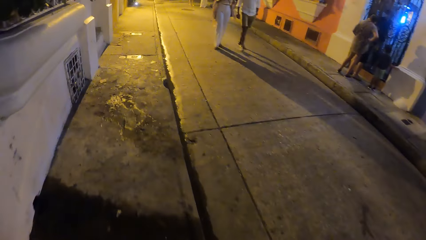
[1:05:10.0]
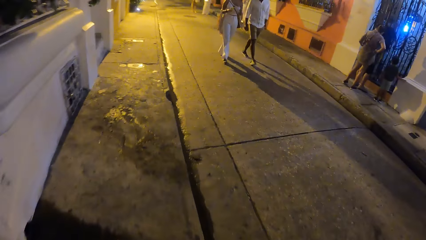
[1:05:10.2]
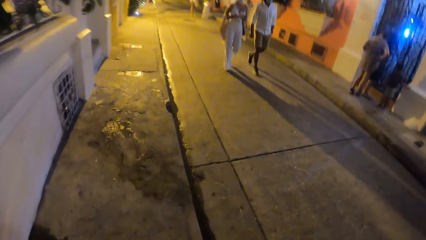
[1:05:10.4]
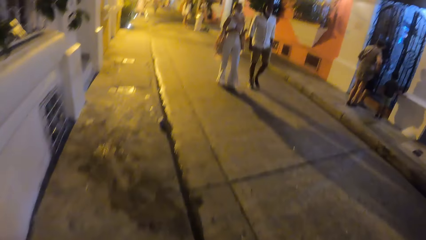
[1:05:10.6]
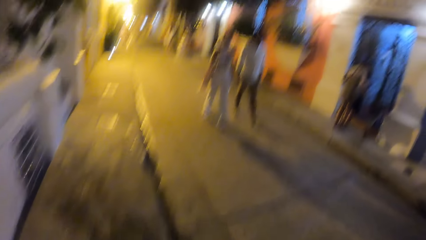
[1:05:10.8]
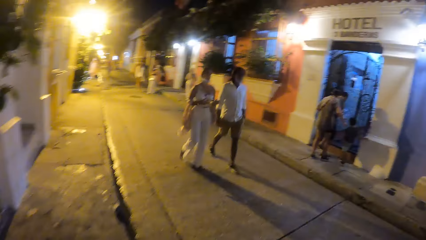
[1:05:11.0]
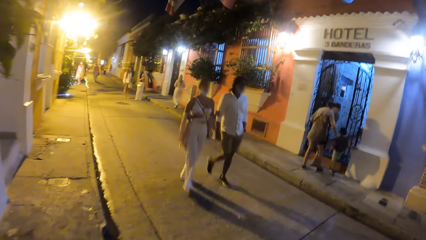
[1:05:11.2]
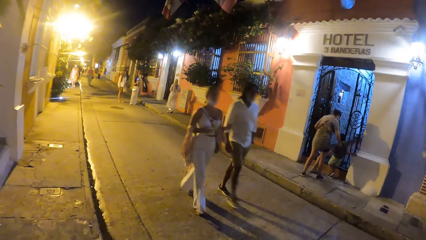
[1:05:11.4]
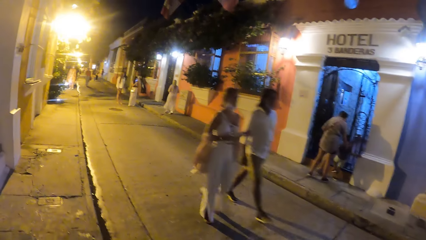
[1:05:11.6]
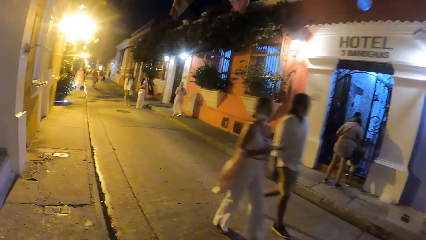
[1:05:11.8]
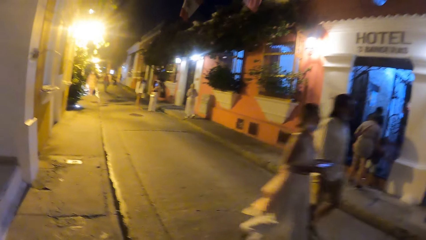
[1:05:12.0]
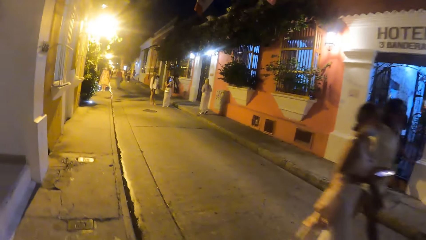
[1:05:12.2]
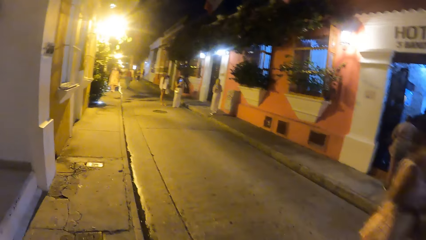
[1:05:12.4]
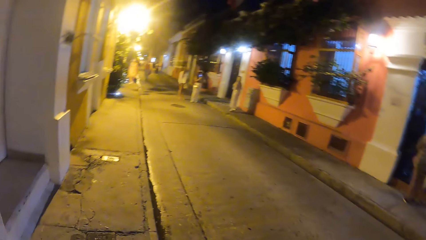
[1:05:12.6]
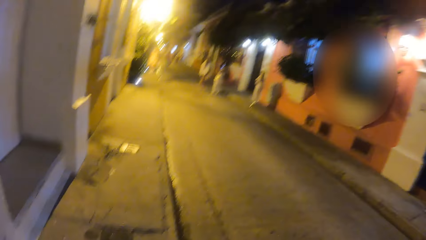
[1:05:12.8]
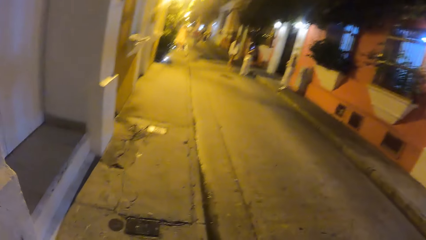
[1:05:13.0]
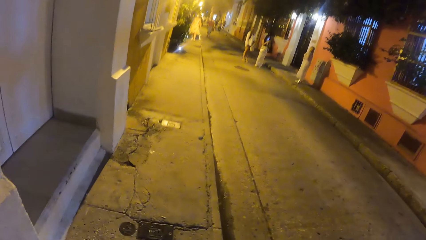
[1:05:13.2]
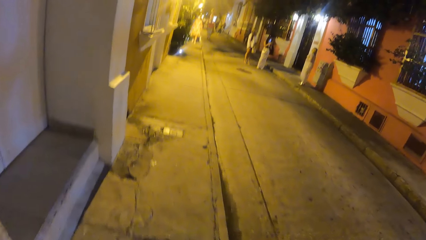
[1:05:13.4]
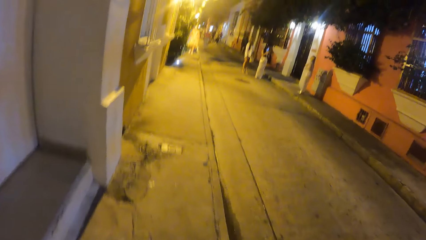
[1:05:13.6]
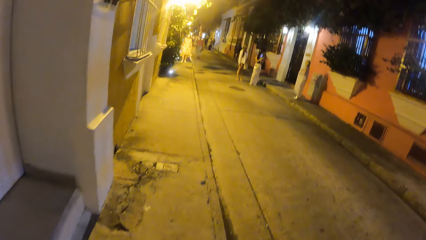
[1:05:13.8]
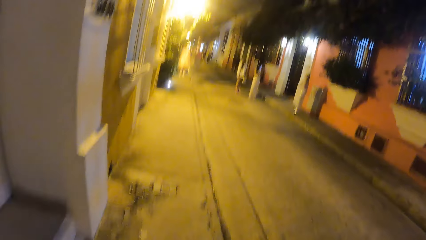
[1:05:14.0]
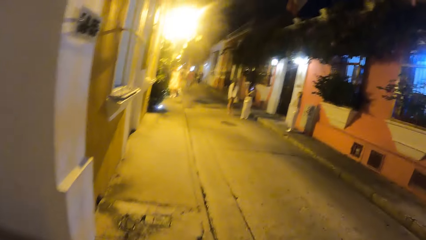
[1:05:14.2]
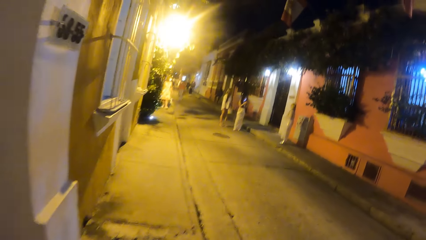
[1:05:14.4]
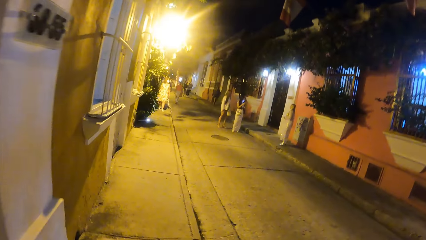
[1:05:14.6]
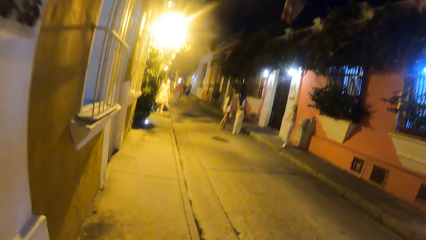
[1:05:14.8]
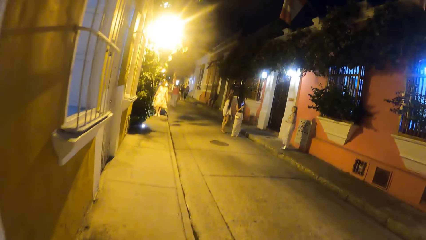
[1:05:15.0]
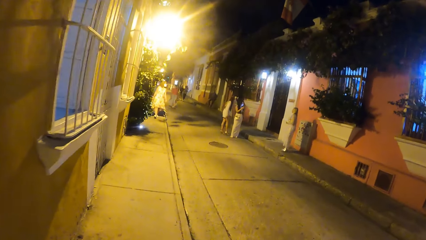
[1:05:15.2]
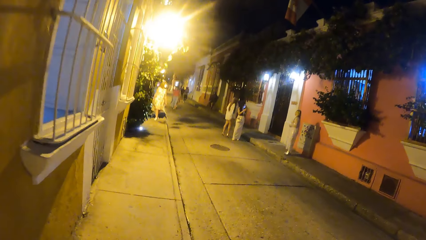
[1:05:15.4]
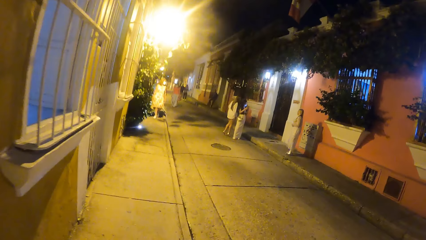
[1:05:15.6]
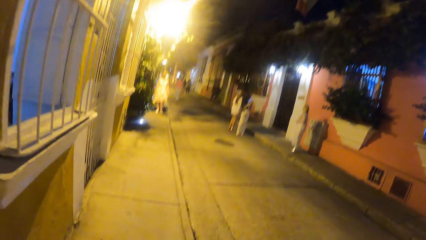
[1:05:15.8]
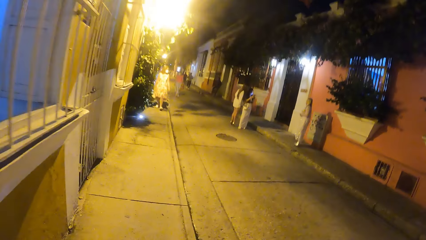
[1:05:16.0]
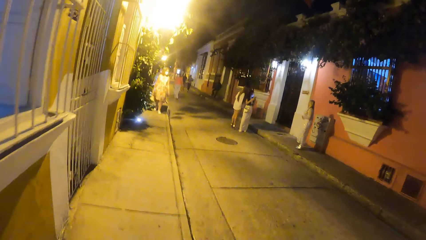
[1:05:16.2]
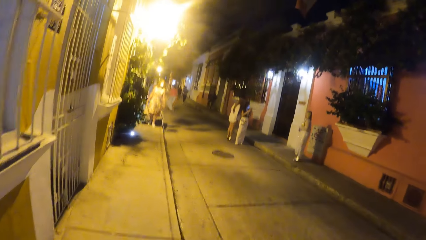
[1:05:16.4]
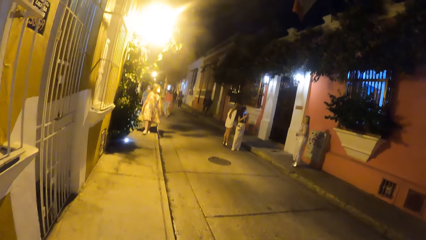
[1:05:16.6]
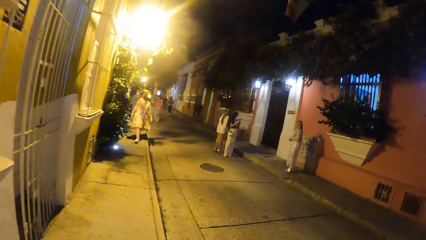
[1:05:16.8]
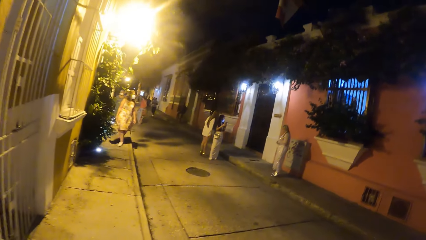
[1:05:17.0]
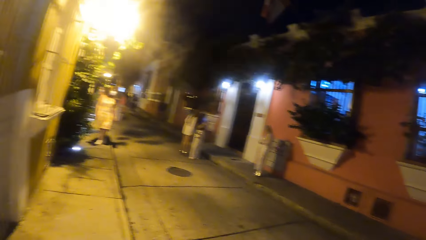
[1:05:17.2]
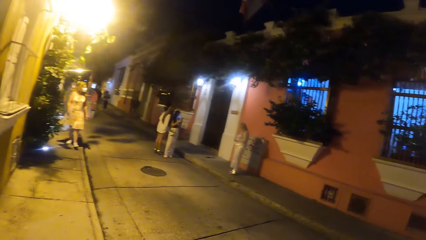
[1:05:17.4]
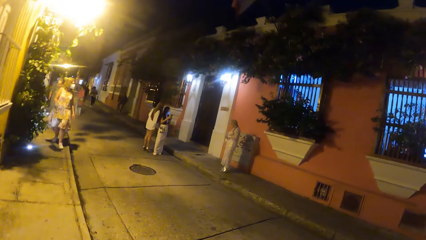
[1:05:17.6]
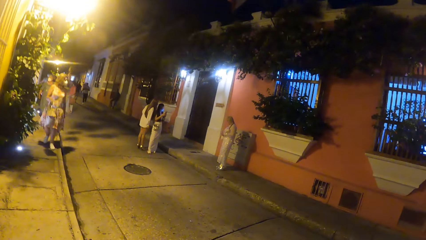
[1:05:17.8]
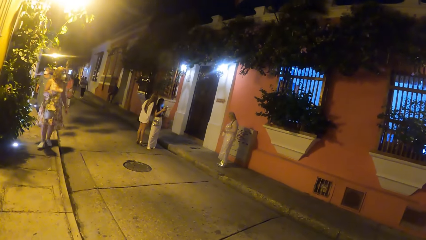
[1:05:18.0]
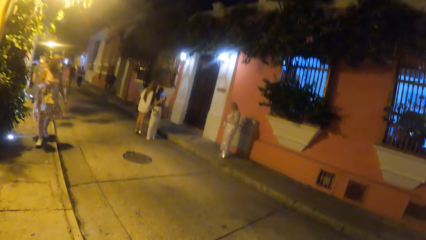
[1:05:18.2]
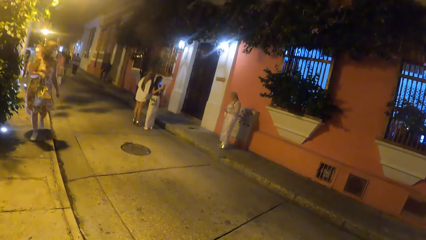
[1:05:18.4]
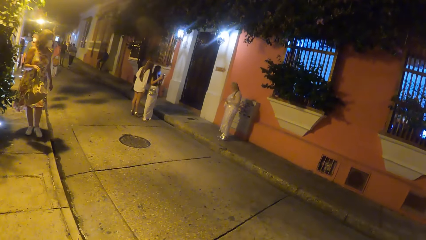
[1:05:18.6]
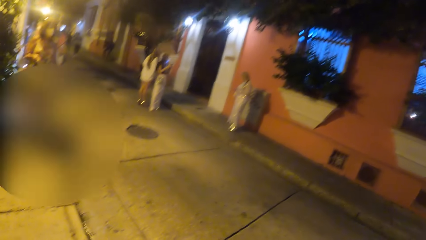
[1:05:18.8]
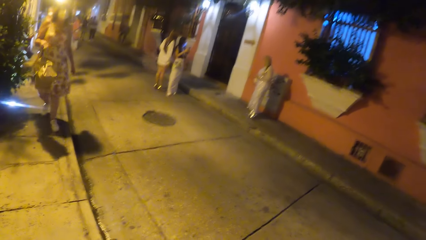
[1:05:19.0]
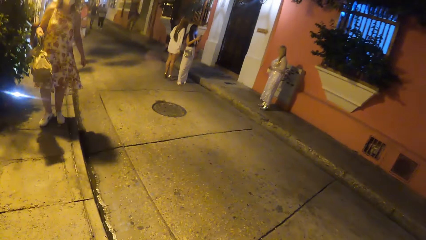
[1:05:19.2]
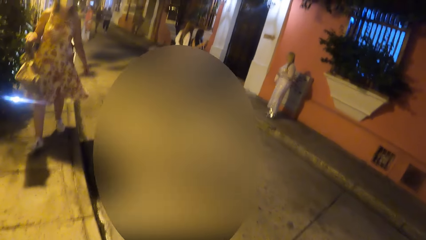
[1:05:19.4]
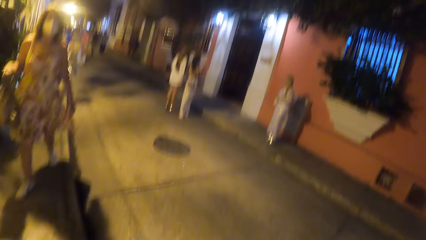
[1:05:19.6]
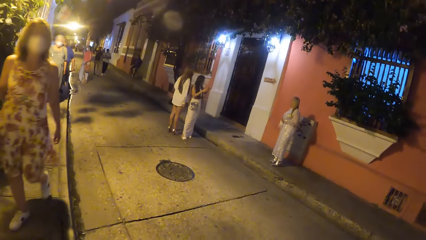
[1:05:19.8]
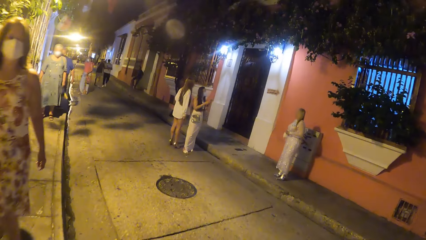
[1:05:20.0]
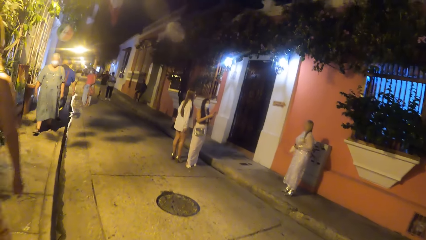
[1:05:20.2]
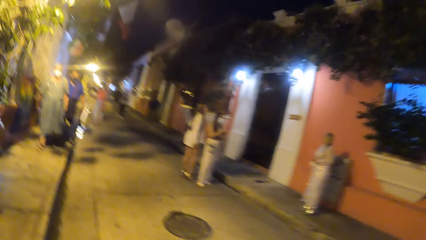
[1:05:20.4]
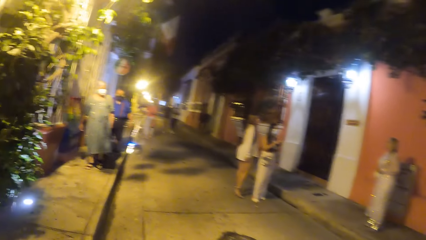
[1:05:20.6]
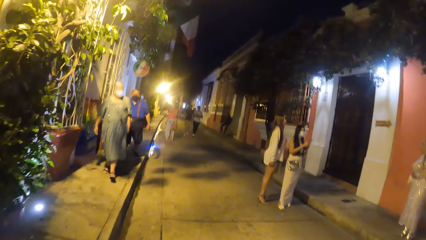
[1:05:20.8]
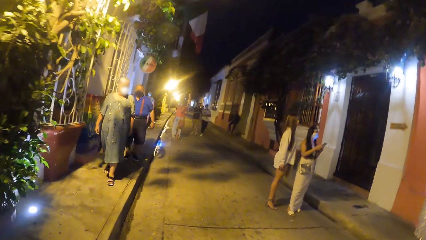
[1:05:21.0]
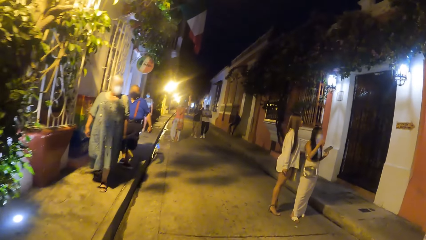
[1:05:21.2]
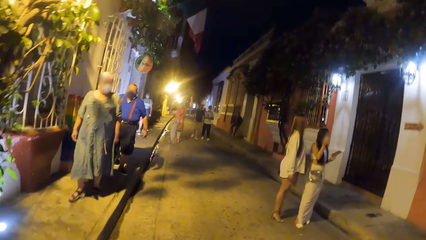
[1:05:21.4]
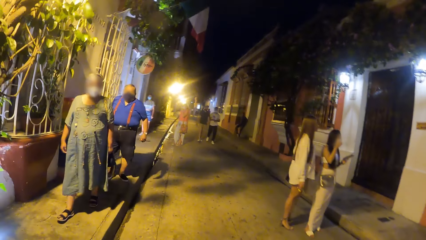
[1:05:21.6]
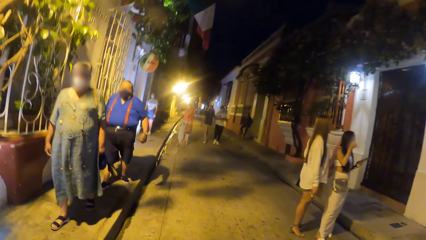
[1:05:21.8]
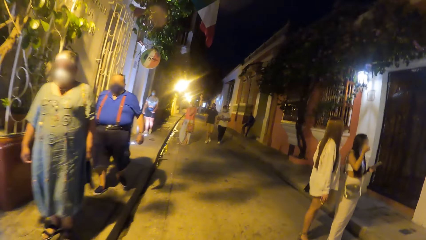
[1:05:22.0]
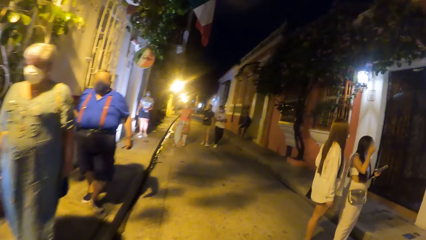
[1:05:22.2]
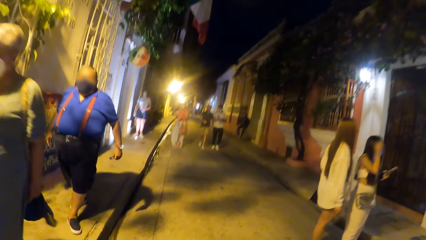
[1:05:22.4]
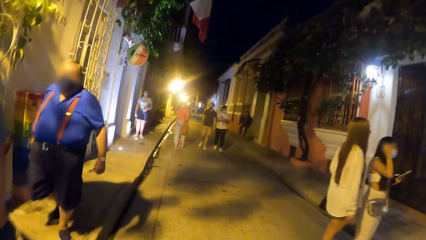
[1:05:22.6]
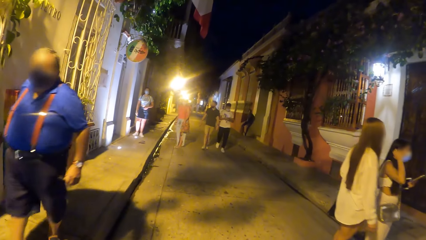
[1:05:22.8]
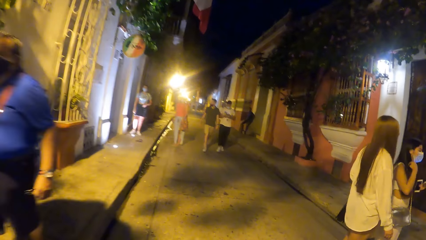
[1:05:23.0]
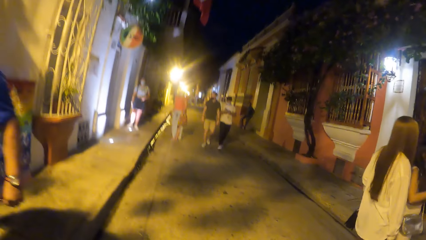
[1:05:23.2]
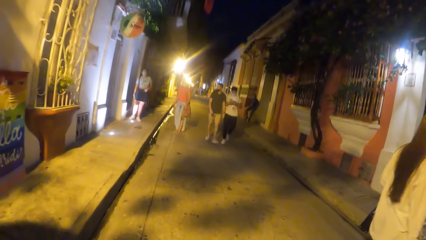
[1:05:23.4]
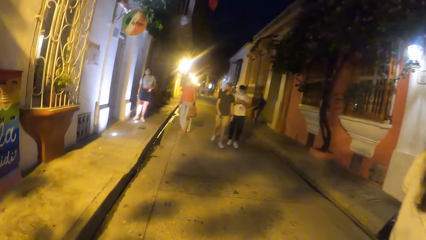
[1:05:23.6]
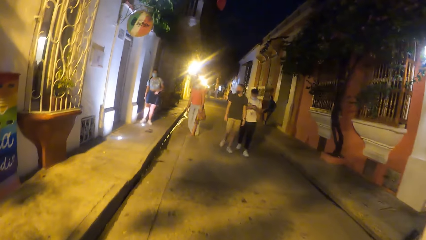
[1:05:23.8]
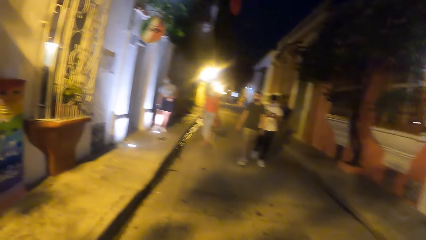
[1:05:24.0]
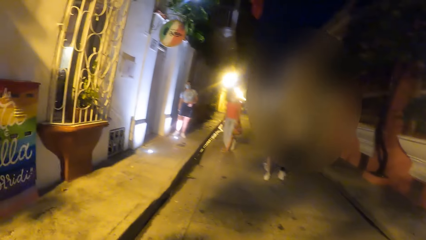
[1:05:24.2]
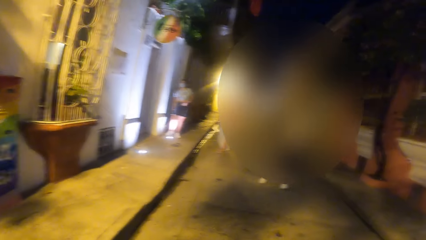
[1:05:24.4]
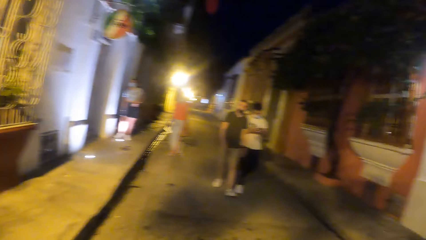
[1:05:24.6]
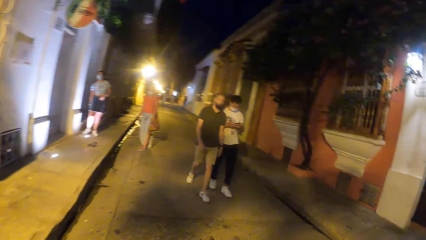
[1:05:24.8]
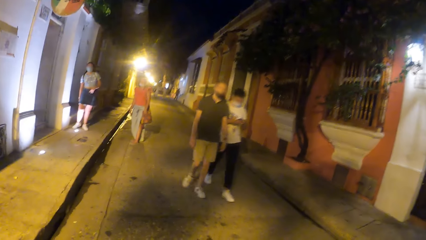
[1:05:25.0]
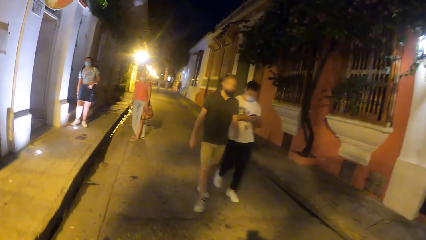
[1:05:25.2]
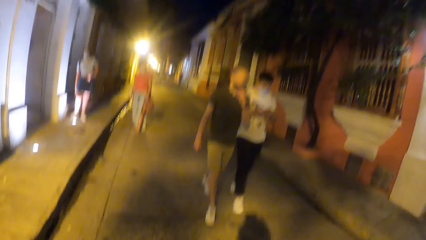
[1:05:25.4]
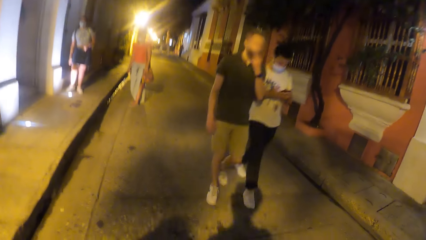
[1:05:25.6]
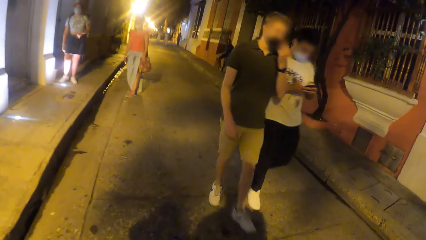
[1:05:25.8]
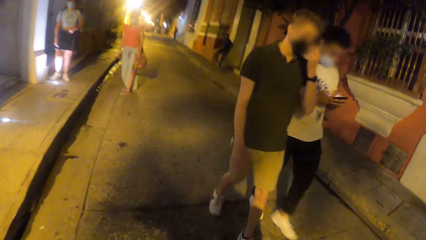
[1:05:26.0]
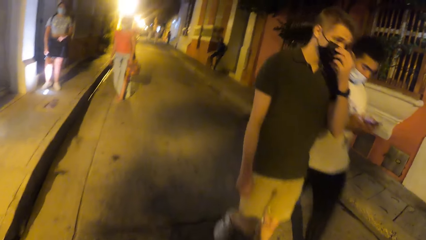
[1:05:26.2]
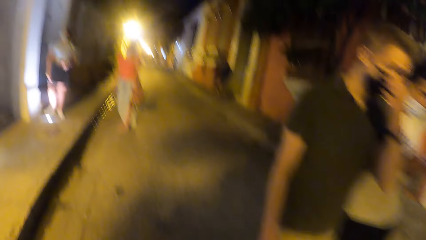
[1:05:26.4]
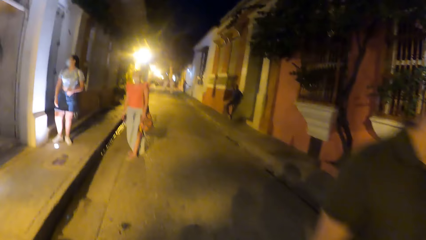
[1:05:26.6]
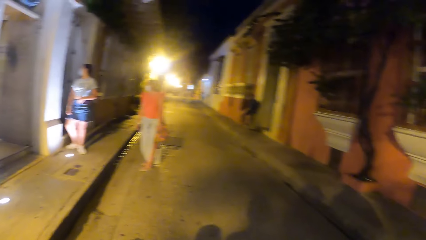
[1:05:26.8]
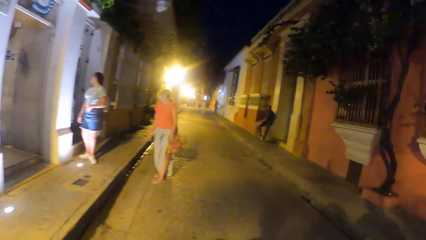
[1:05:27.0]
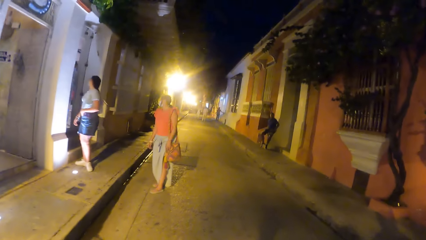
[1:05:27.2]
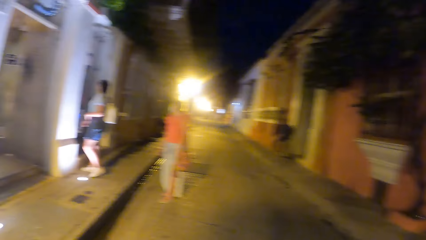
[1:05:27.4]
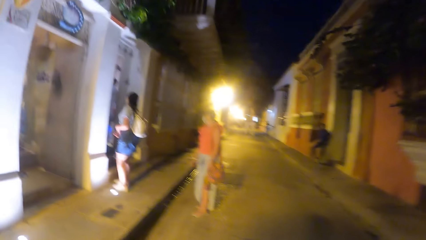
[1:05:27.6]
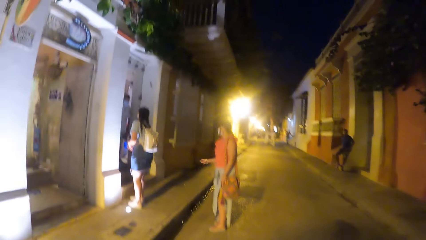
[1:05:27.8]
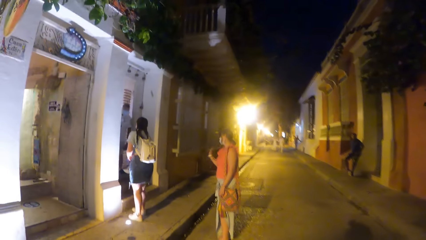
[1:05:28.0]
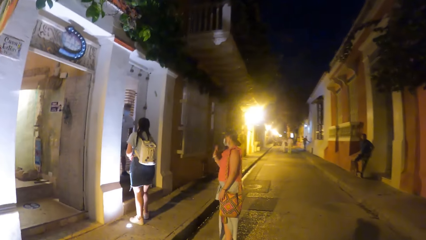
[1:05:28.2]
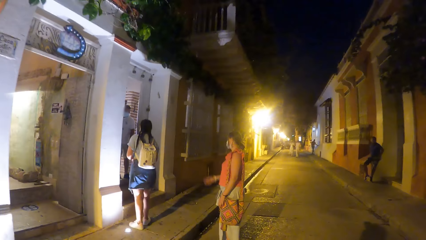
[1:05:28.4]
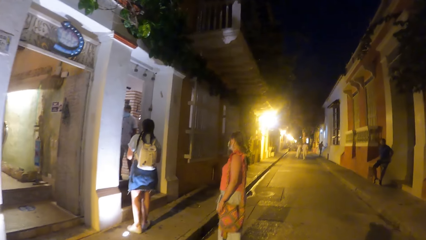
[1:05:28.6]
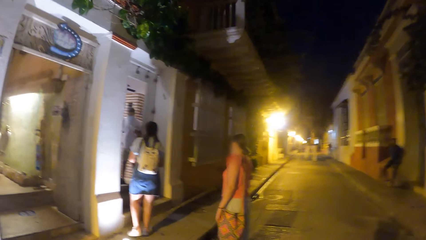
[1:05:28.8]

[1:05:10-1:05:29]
The camera wearer looks around. They walk on the pavement. They look around. A woman walks past them. The camera wearer walks on the road. Another woman walks past them. A man walks past them. The camera wearer looks around. Another man and a third man walk past them.
